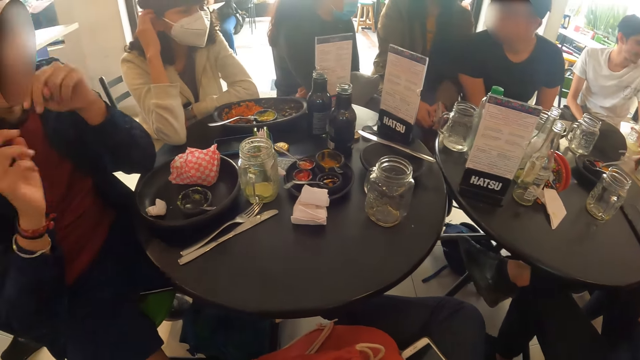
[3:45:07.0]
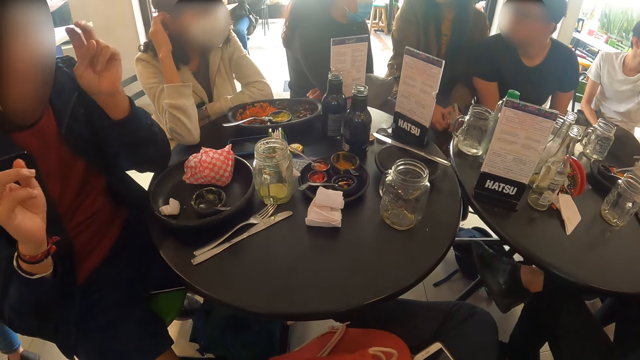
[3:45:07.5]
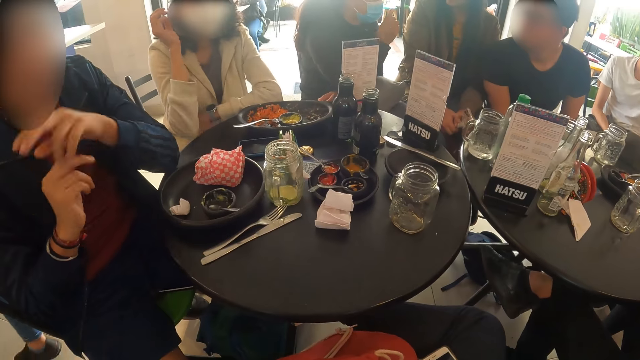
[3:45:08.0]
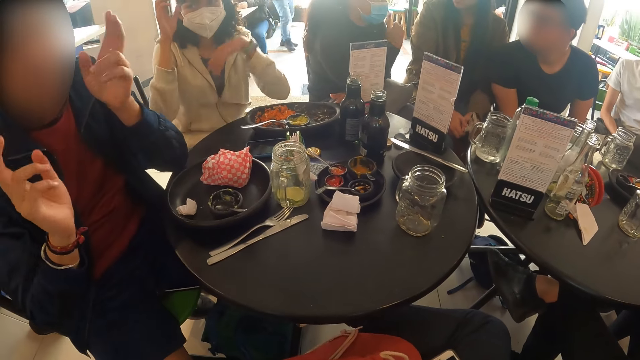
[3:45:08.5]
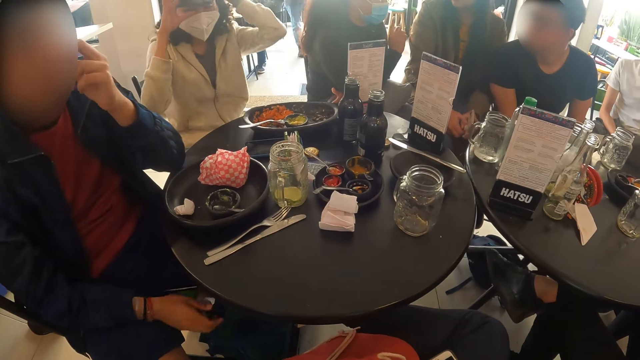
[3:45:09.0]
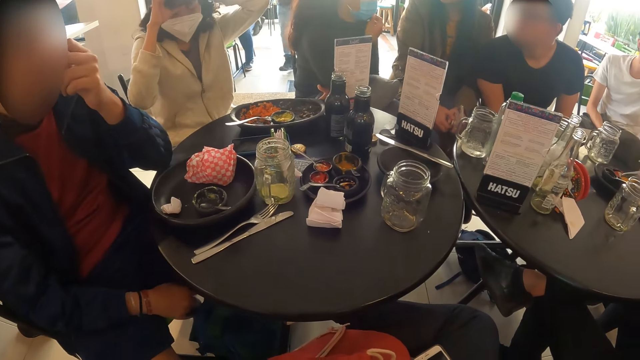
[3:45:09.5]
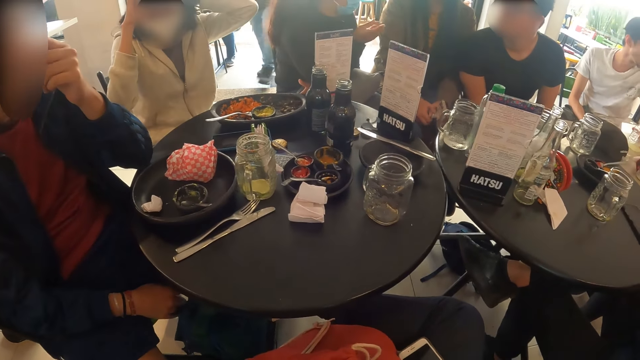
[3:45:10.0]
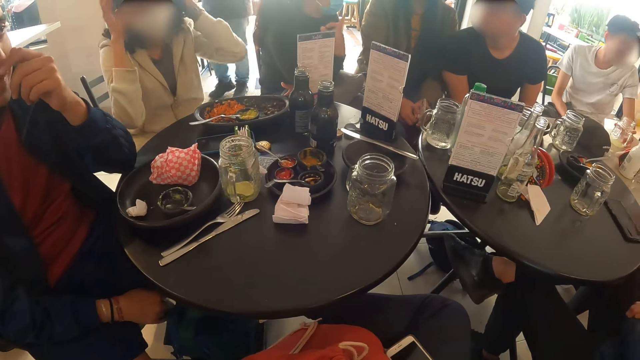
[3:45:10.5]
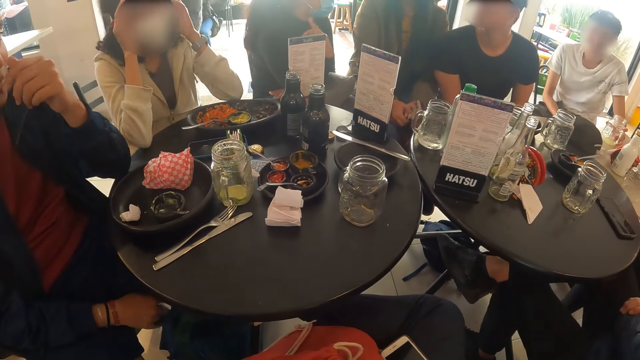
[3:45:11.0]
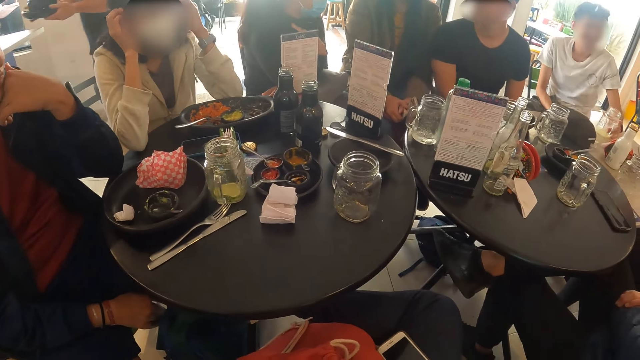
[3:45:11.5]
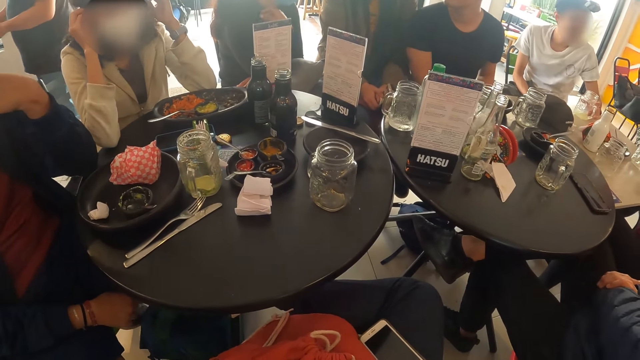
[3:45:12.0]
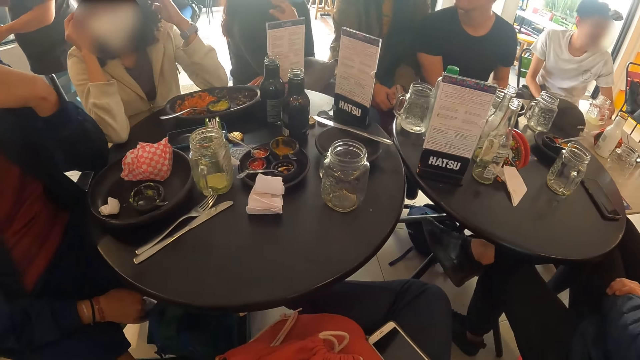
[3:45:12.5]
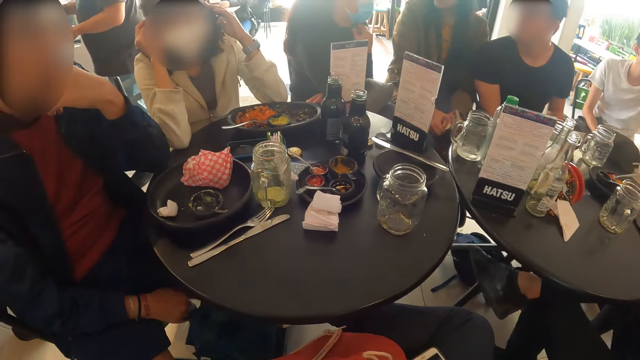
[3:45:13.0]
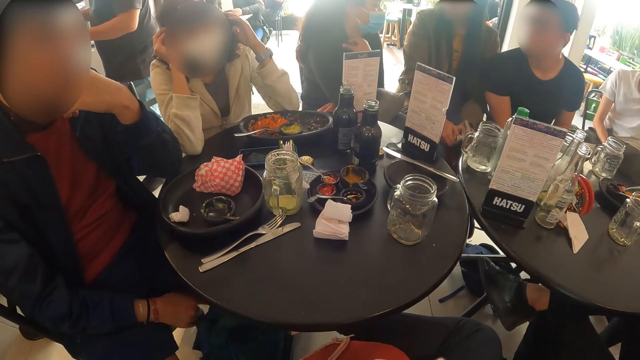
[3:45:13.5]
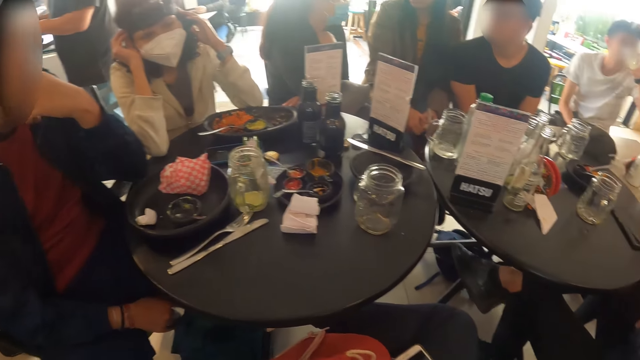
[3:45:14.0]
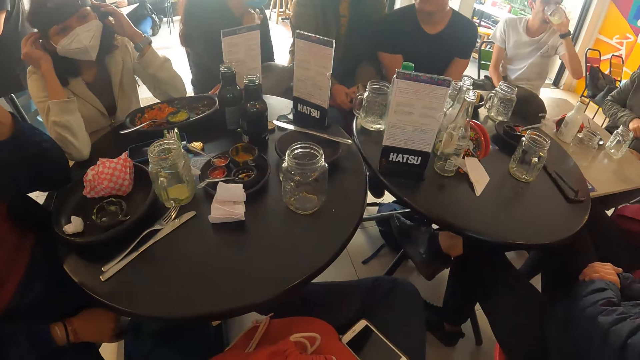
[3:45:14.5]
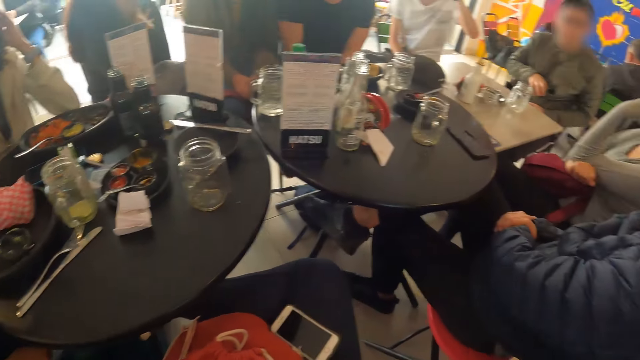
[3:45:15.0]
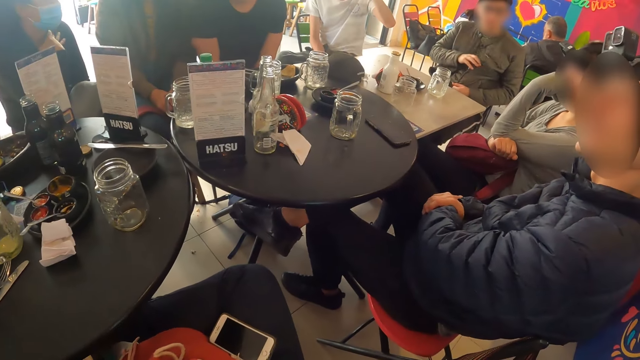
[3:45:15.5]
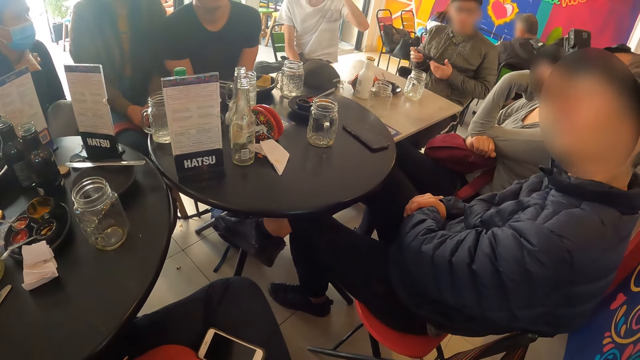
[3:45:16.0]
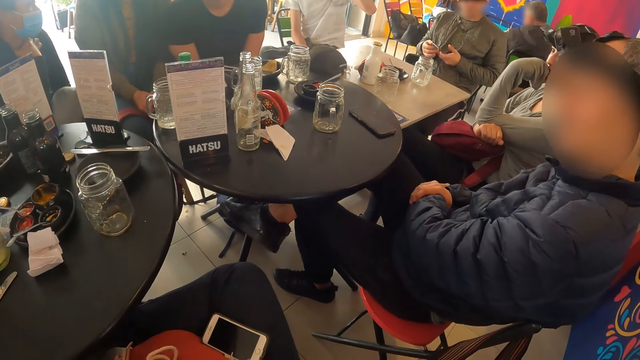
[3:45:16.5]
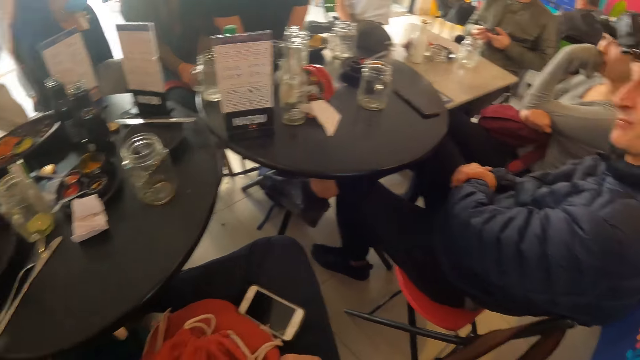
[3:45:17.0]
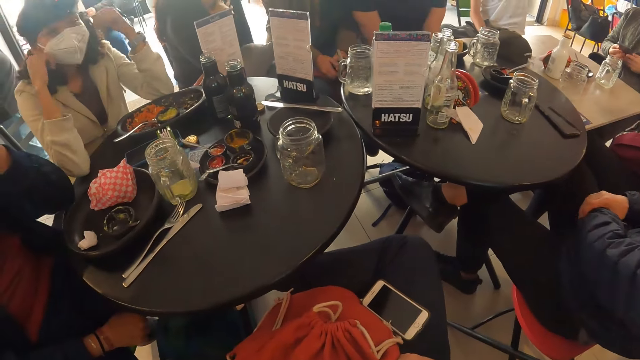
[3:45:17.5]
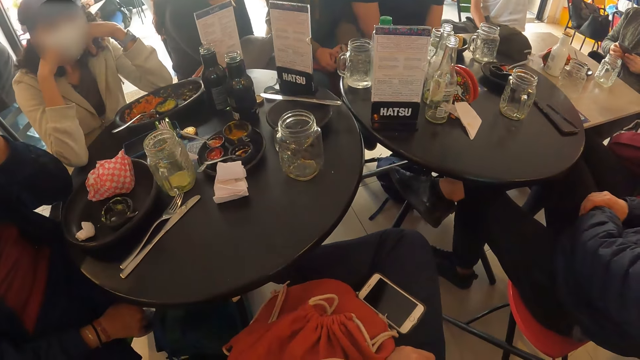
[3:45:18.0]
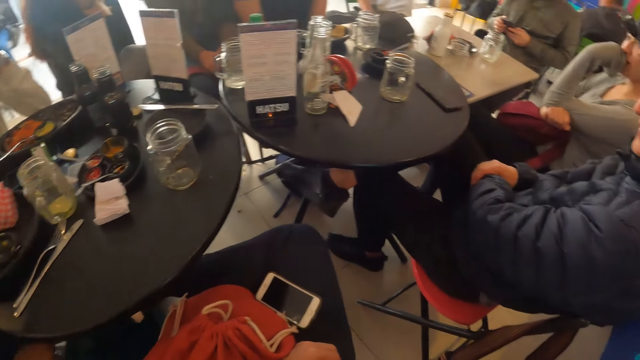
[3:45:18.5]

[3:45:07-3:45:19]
The man gesticulates with both hands. The woman adjusts the camera on her head with both hands. The man rubs his face with his left hand. The camera wearer looks around the table. Another man drinks from the glass cup in his left hand. The camera wearer interacts with a group of people. They look at a person.

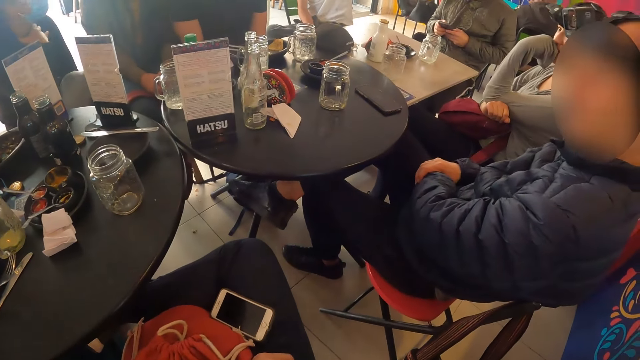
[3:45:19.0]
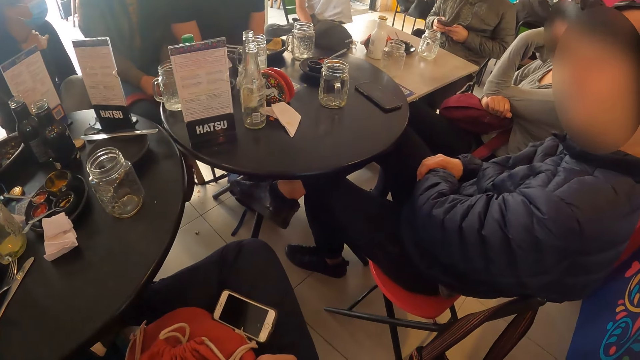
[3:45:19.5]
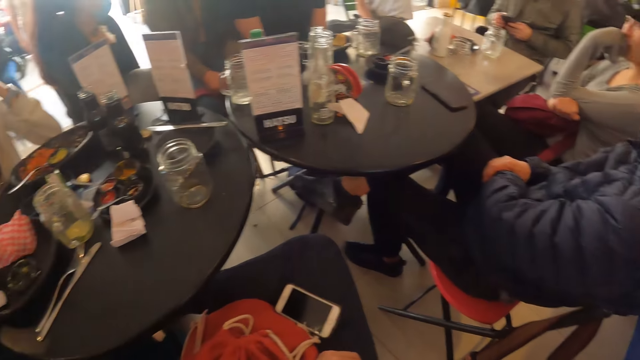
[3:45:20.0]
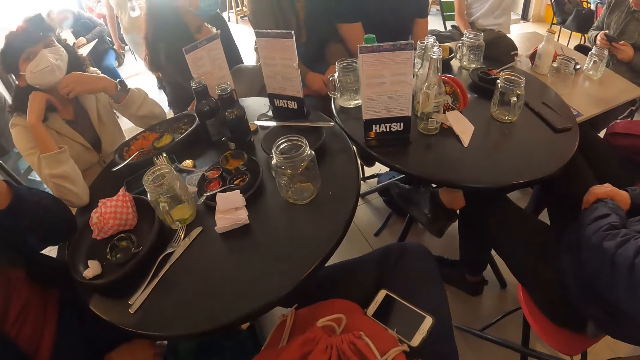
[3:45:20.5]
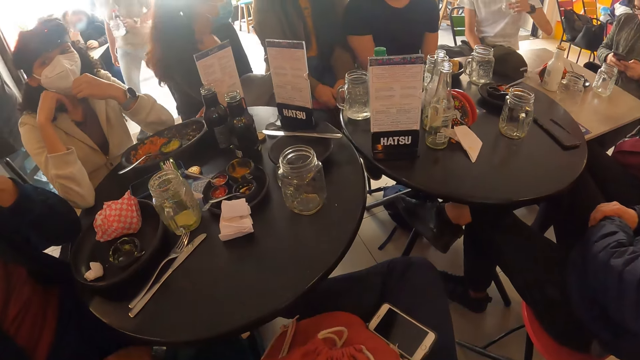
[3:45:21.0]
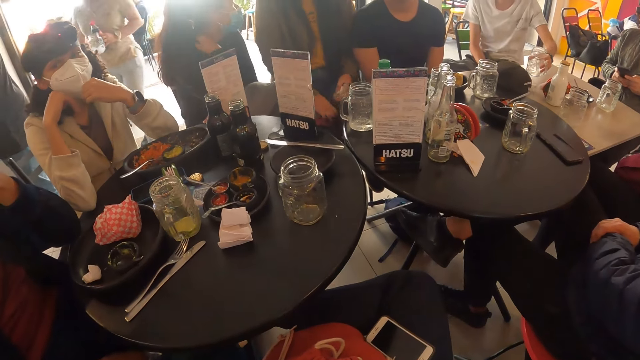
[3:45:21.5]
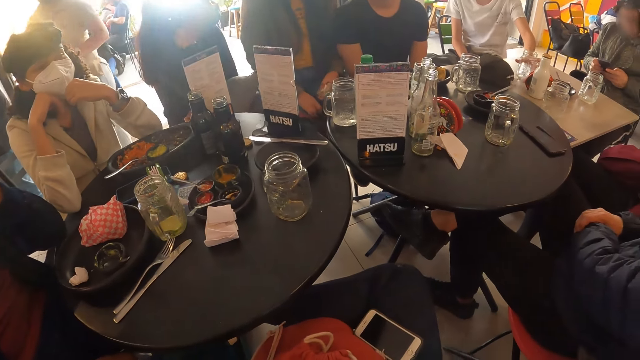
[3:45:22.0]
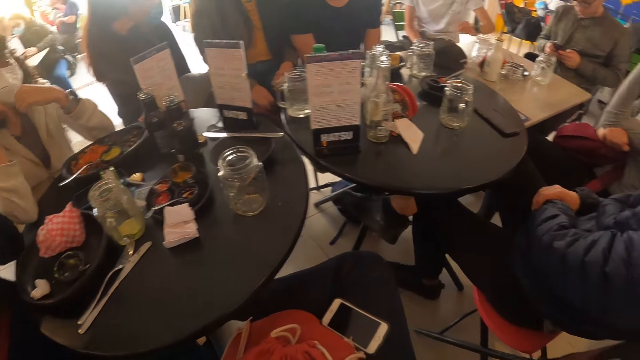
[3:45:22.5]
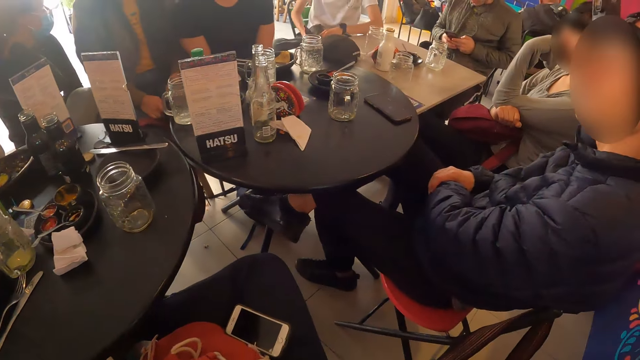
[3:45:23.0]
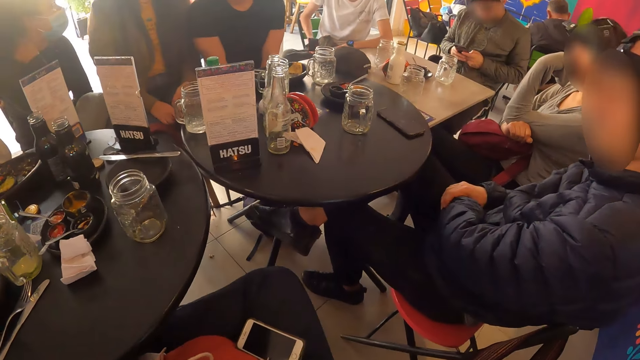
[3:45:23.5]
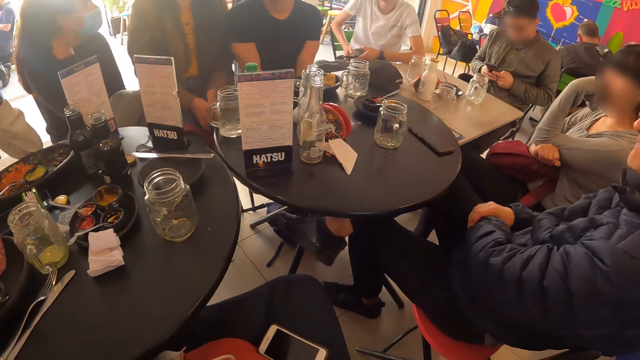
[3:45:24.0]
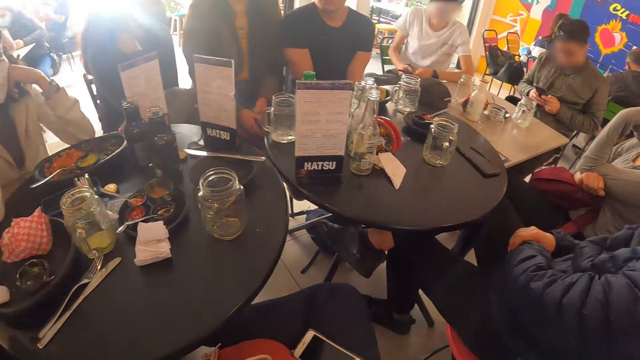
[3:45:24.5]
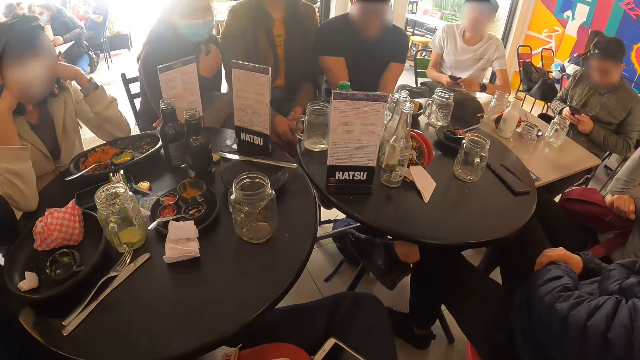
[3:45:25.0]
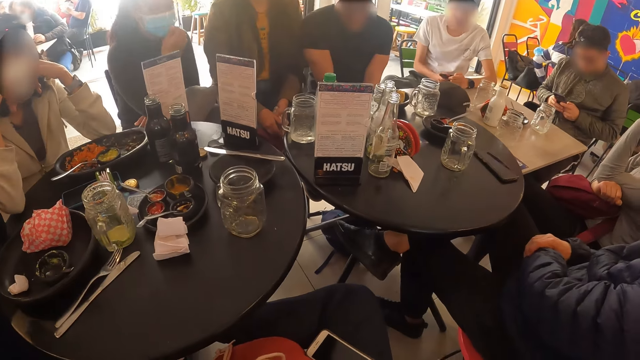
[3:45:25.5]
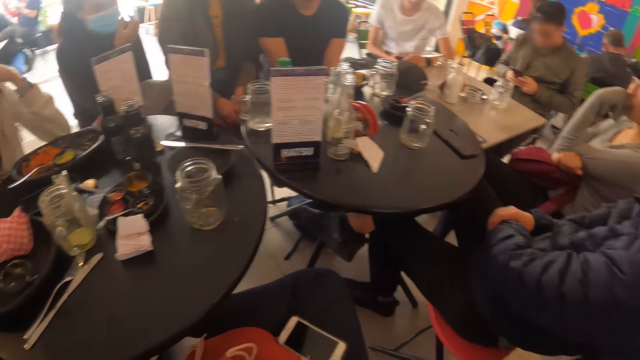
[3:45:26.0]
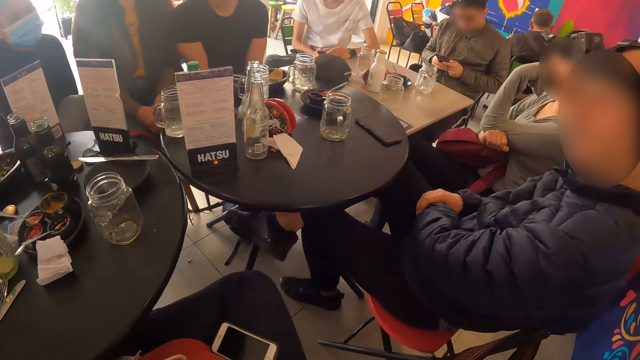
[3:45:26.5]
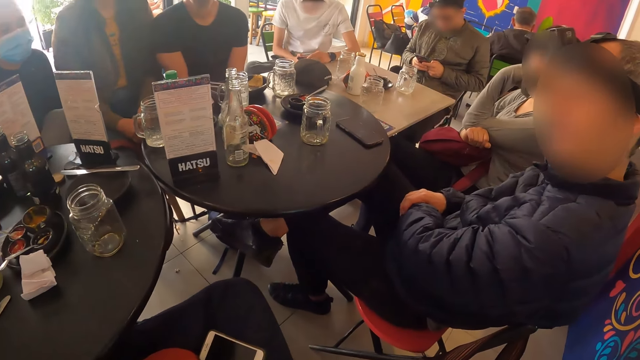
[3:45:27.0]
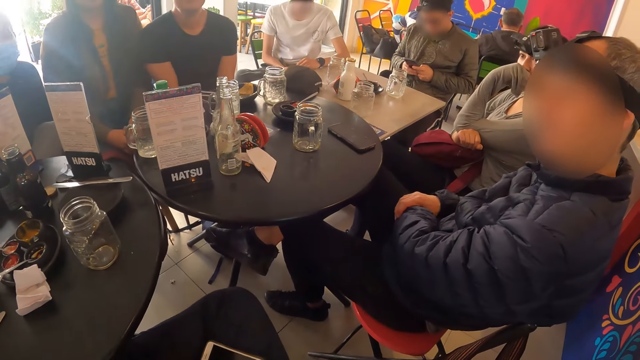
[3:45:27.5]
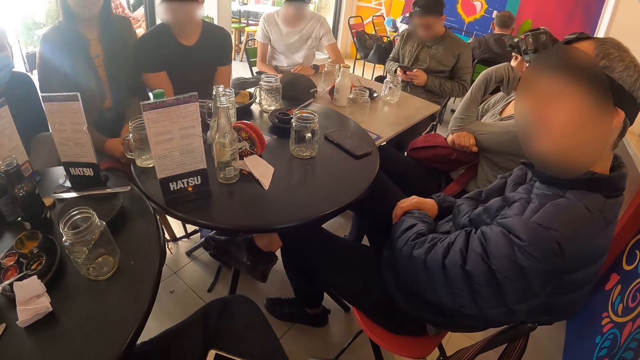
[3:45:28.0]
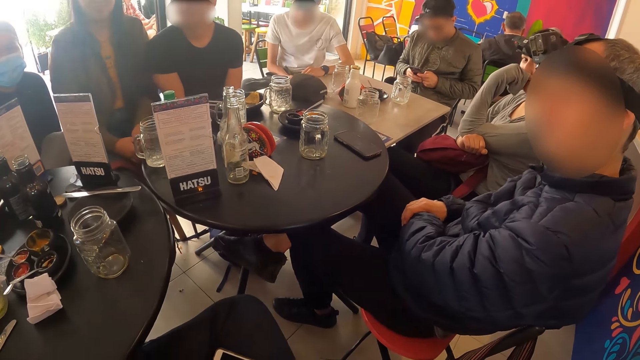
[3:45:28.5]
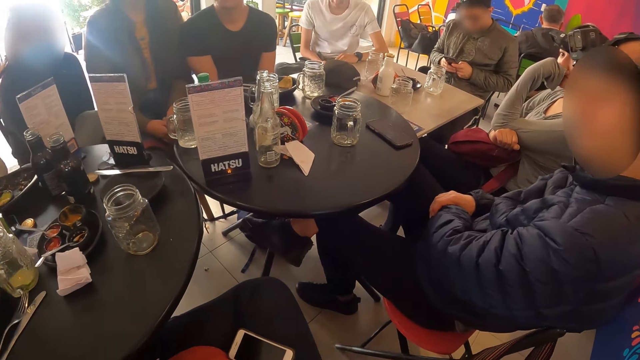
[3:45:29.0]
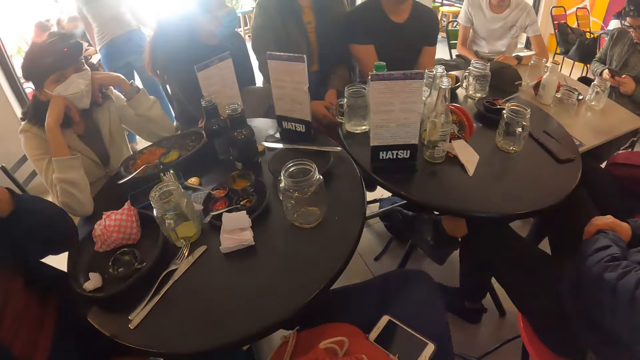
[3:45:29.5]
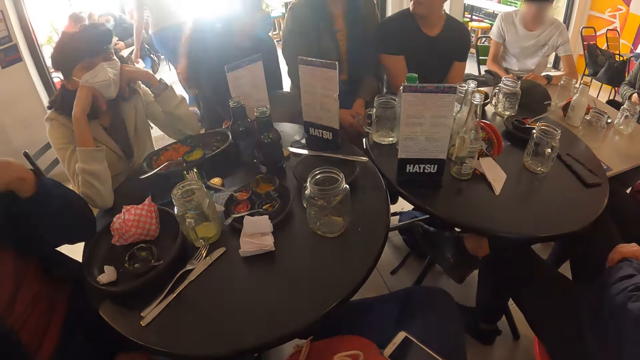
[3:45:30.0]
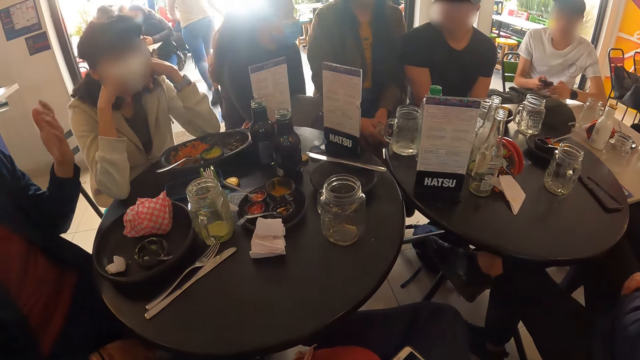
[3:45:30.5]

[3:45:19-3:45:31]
The camera wearer looks at the table. They look at a person.
